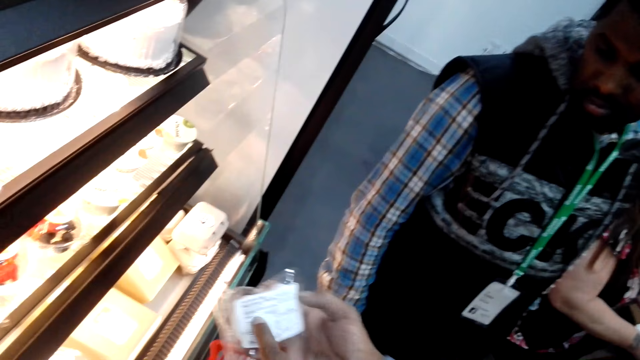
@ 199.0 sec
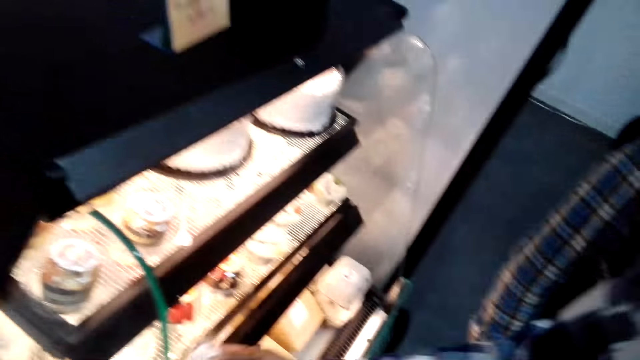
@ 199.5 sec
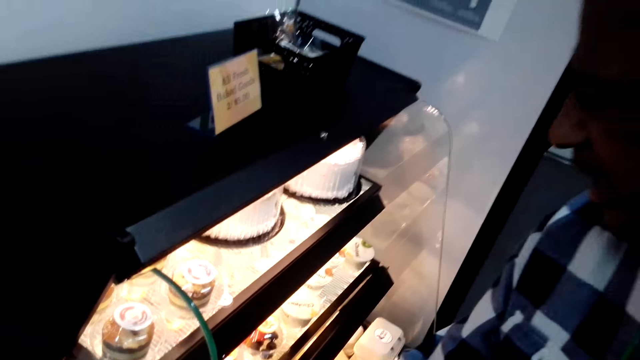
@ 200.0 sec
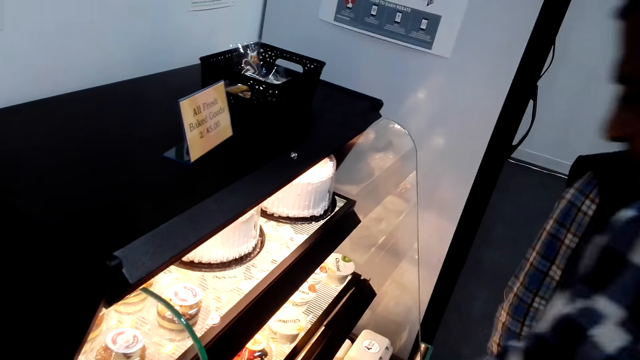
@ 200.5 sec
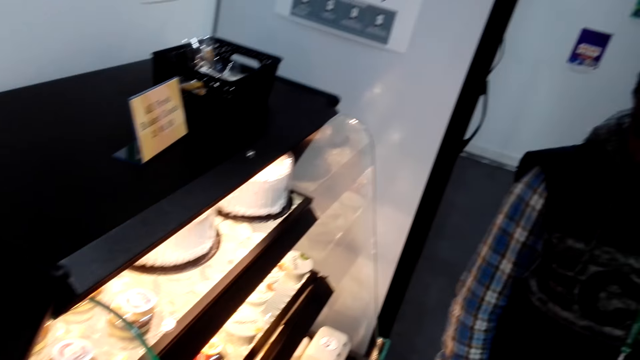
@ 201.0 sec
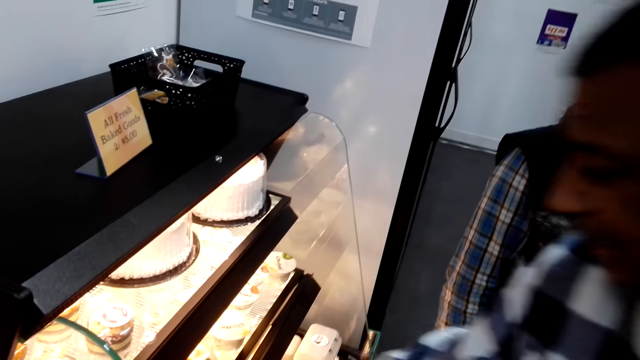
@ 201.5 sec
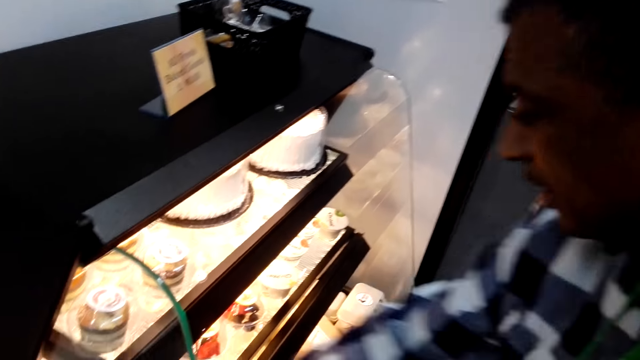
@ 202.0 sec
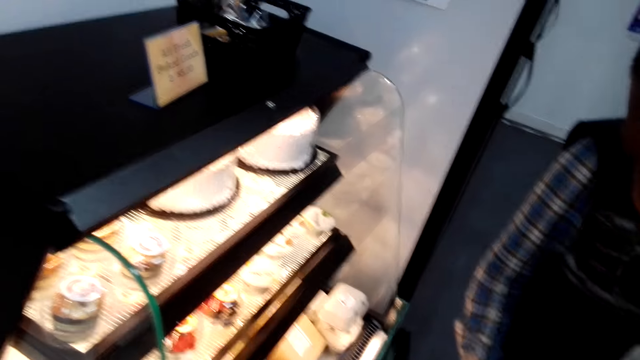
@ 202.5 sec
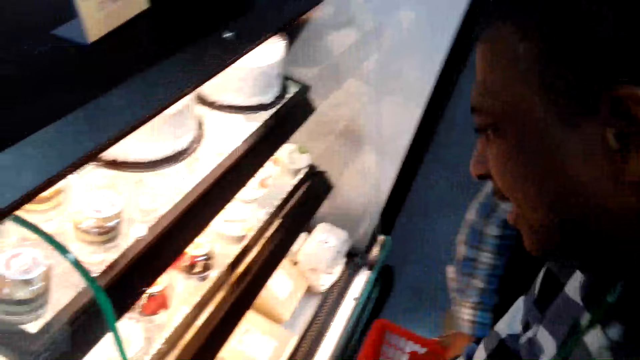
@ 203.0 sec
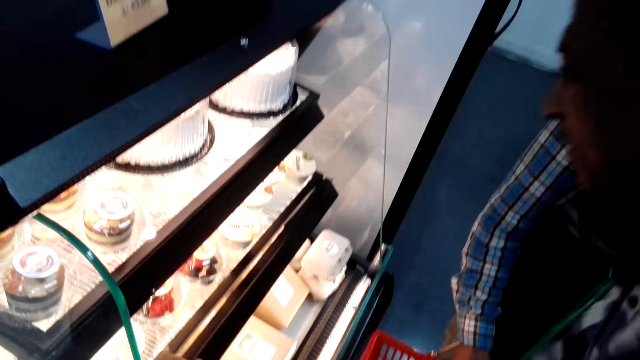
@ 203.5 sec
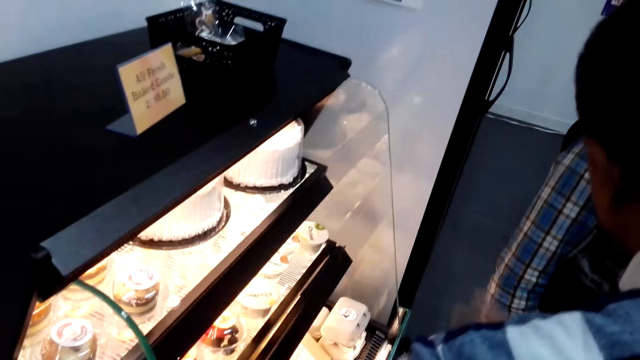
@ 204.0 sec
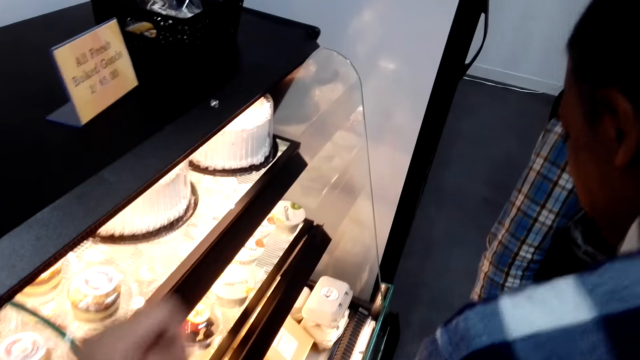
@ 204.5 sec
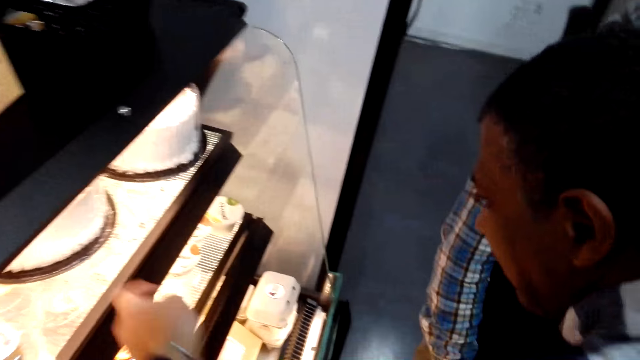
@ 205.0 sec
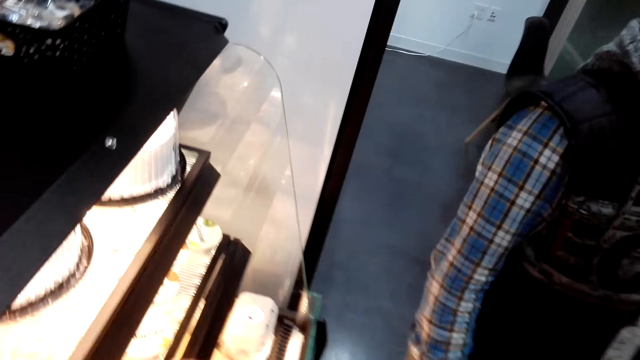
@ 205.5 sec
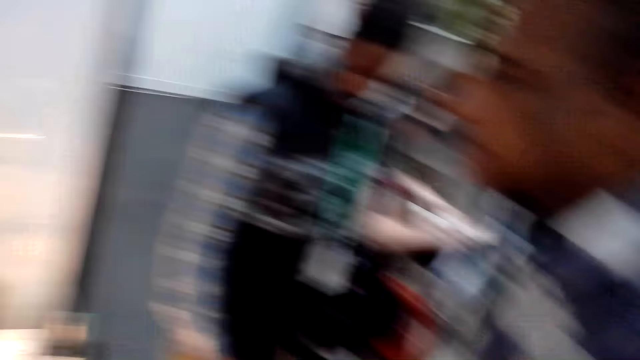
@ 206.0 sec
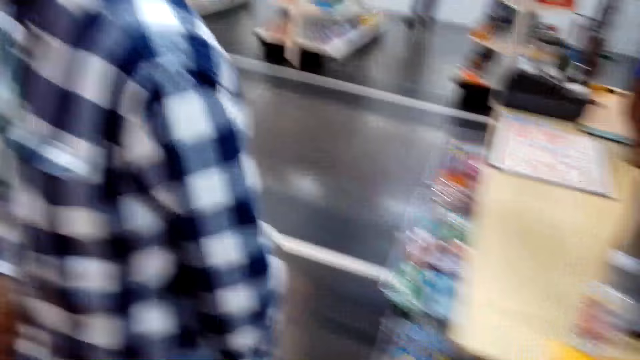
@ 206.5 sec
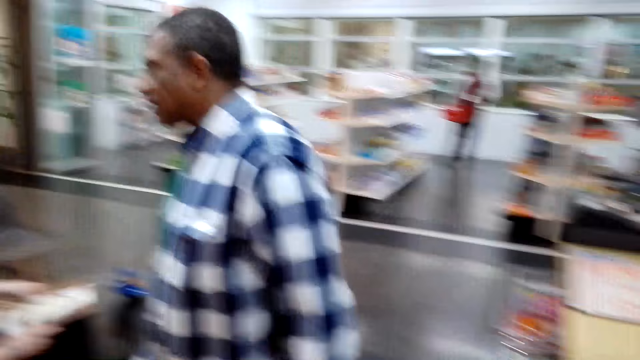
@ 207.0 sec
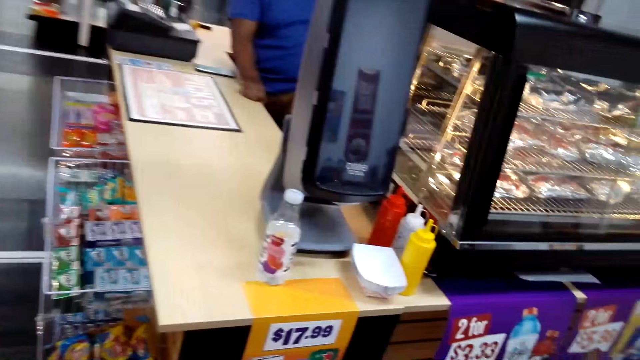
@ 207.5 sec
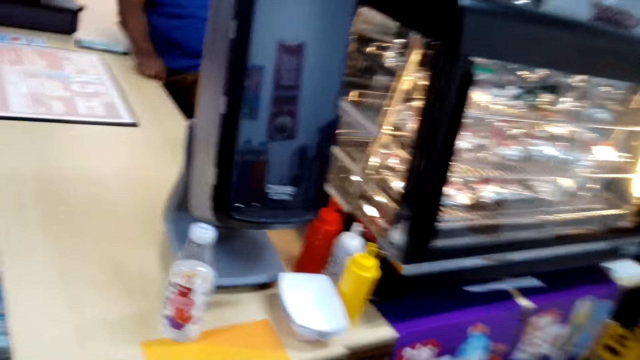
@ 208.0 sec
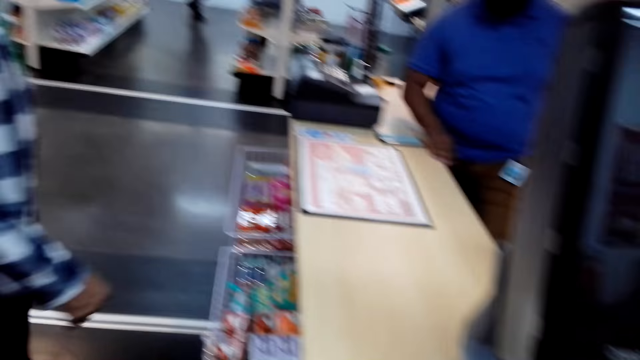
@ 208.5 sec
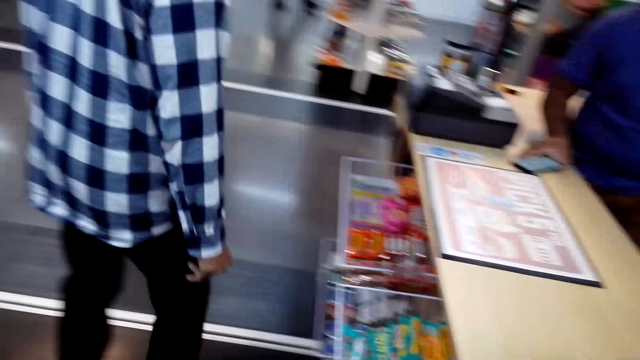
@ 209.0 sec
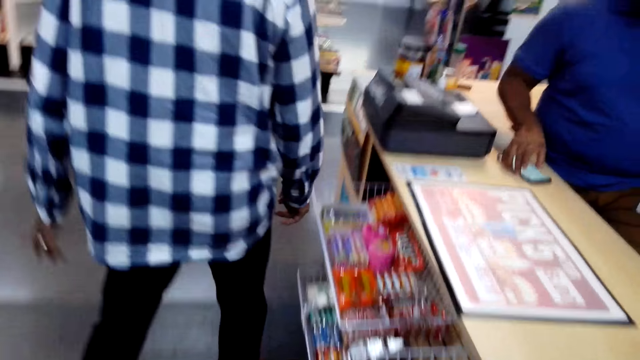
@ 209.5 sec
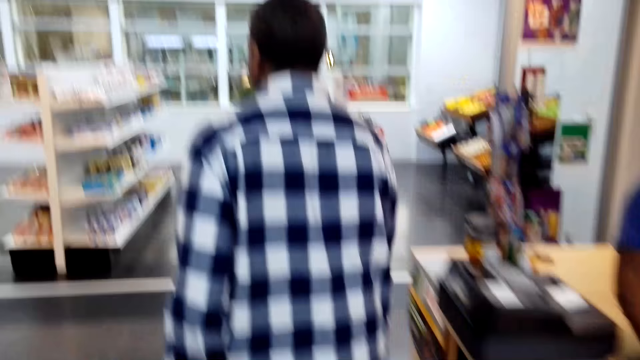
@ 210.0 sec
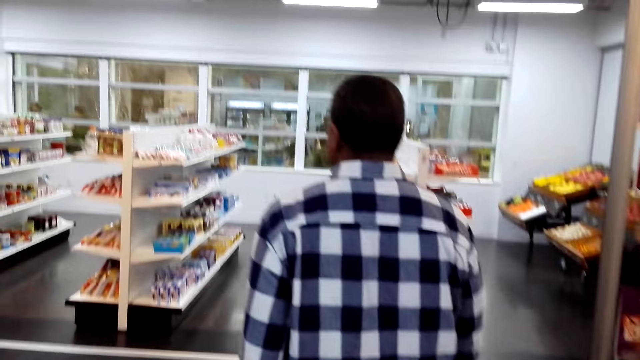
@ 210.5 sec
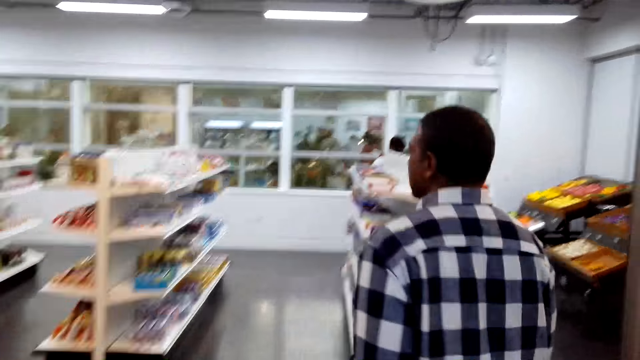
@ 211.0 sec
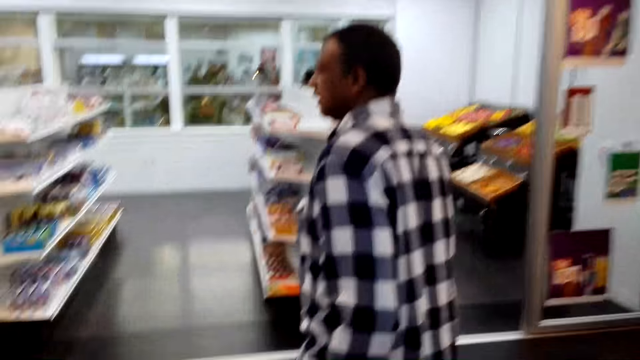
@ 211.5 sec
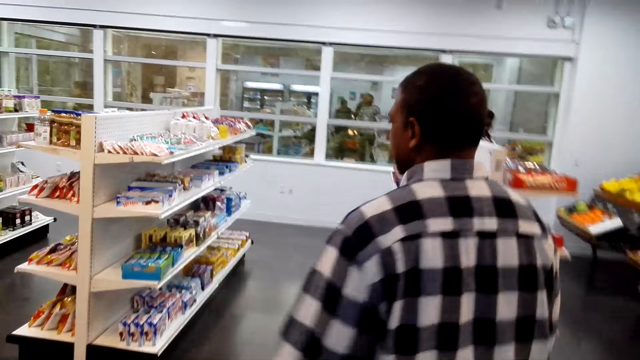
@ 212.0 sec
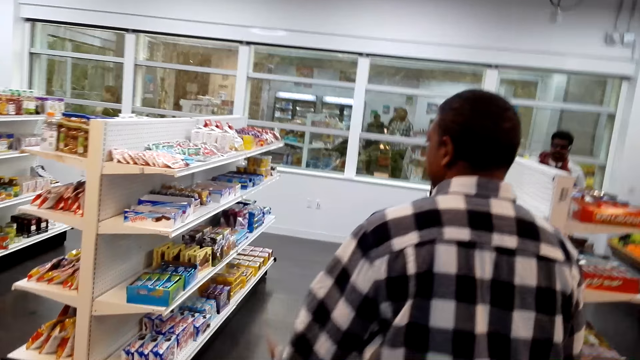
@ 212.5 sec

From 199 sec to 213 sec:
A man puts the plastic package in the refrigerator. The man looks inside the refrigerator. The camera wearer points at the cake. They look around the supermarket. They walk around the supermarket.

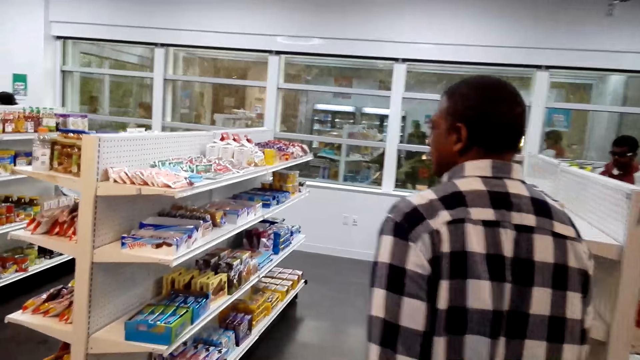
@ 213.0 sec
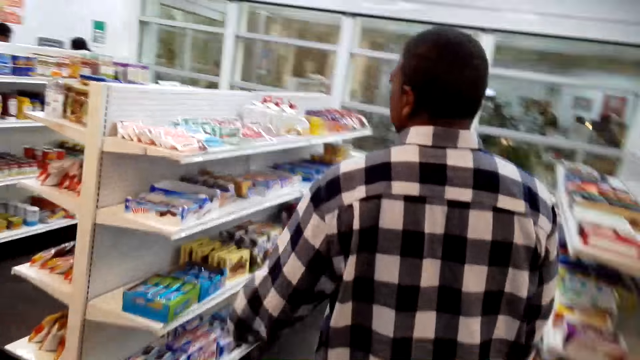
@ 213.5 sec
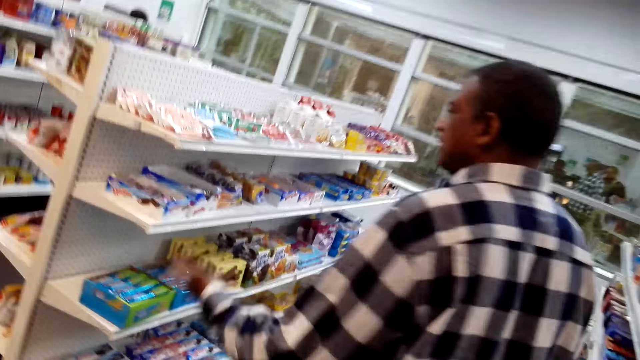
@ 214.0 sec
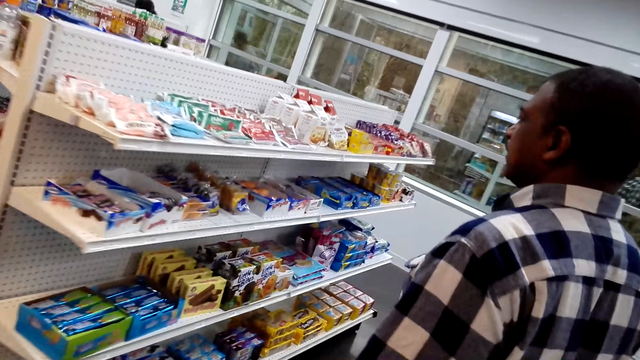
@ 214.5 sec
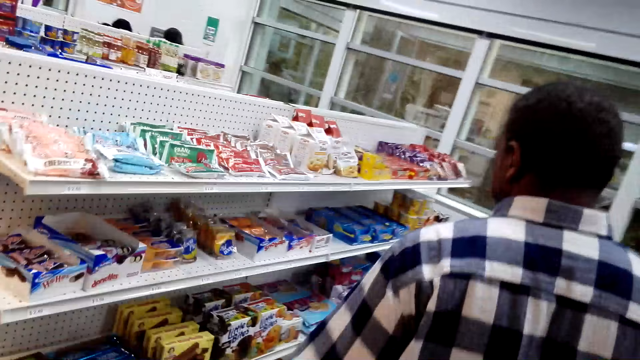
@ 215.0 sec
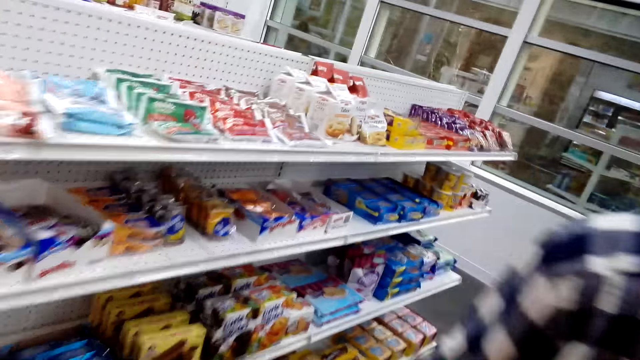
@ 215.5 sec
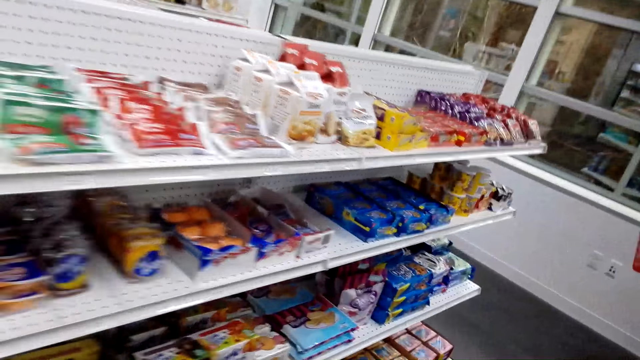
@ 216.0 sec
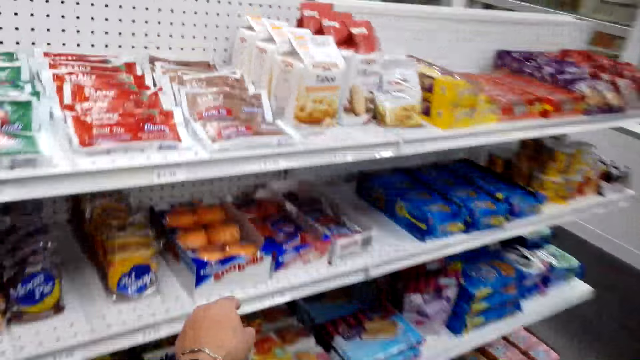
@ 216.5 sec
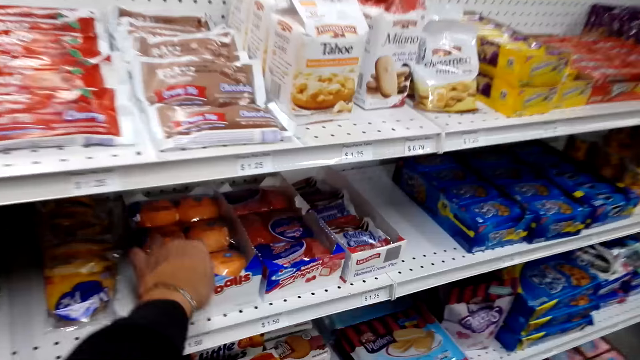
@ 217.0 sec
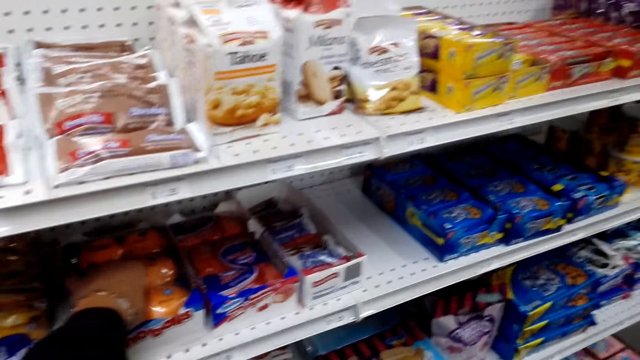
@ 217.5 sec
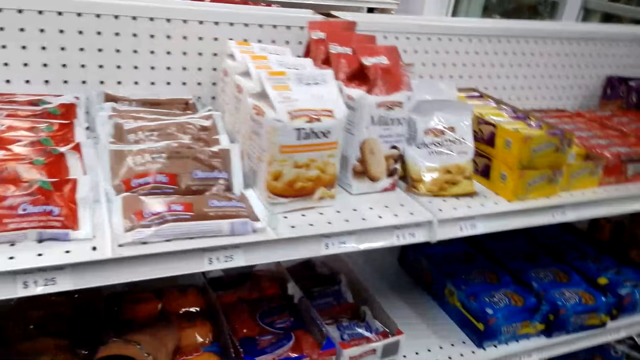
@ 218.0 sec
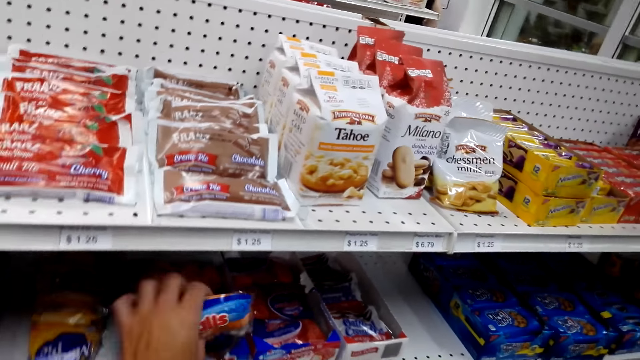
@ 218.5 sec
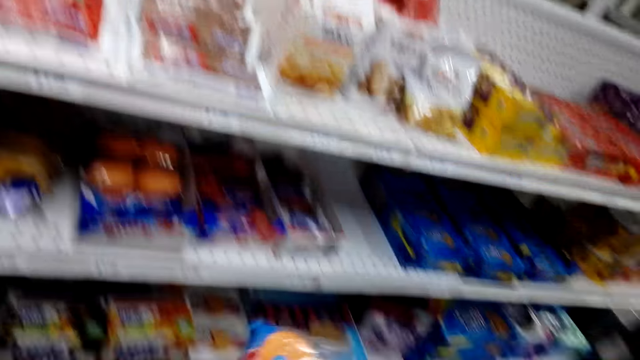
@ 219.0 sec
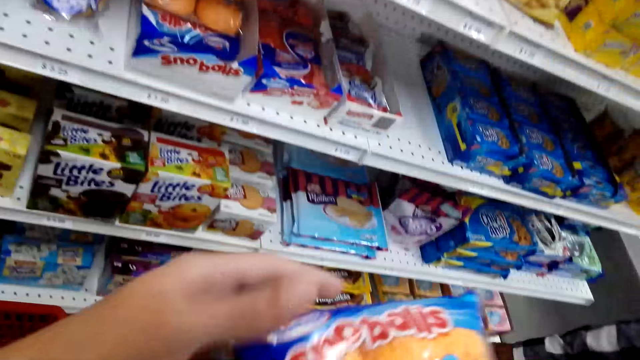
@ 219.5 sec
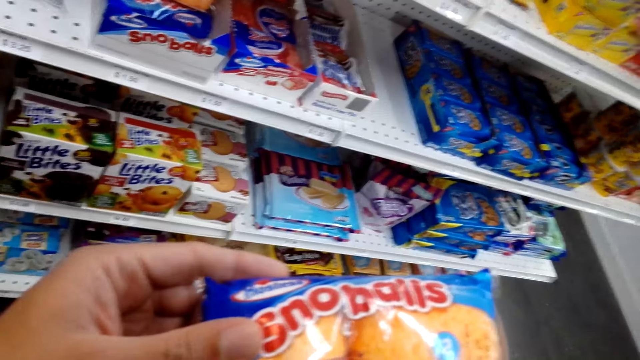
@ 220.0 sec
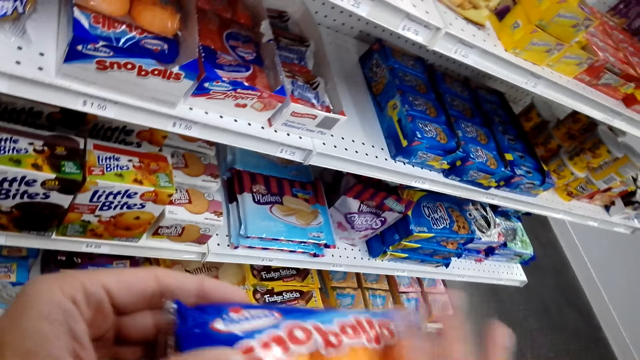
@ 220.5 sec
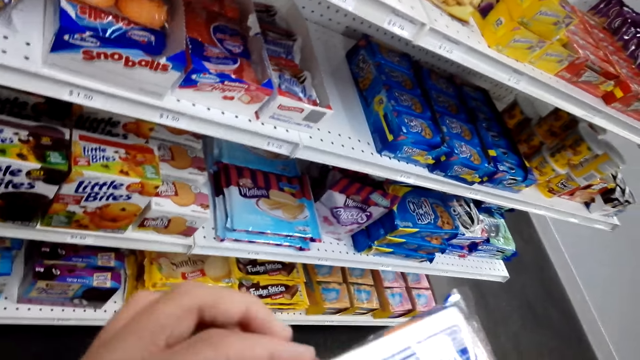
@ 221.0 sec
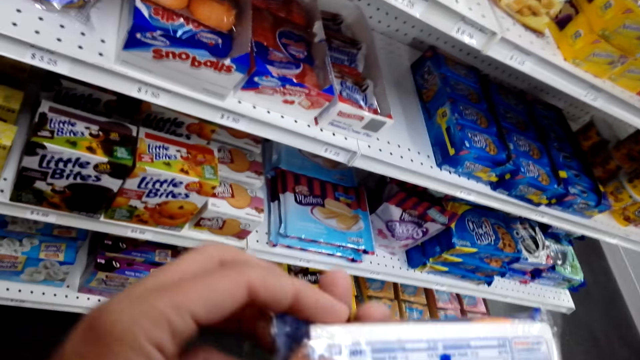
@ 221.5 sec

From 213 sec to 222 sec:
A man gestures with his hand. The camera wearer looks at the items on the shelf. The man walks around the supermarket. The camera wearer picks up the snack.
